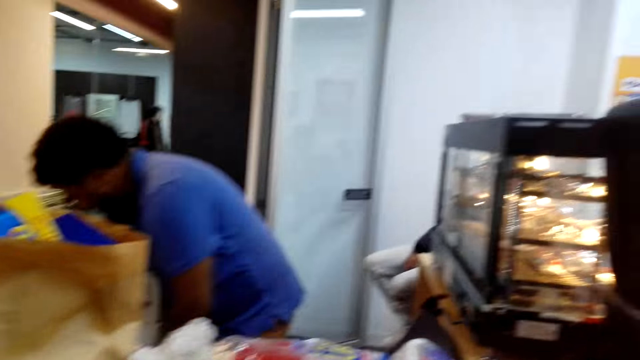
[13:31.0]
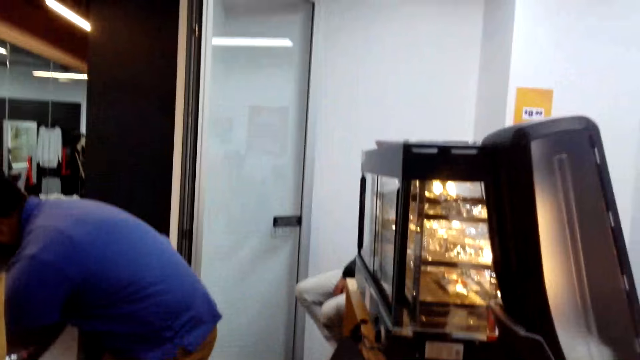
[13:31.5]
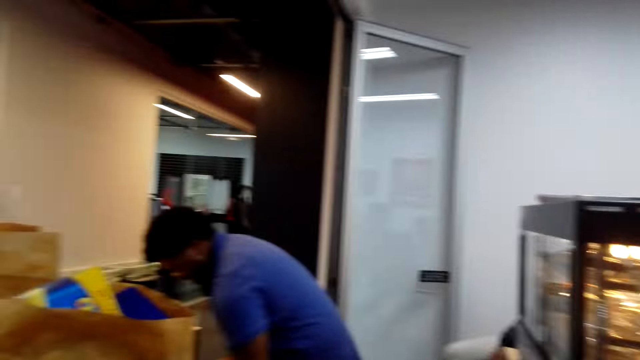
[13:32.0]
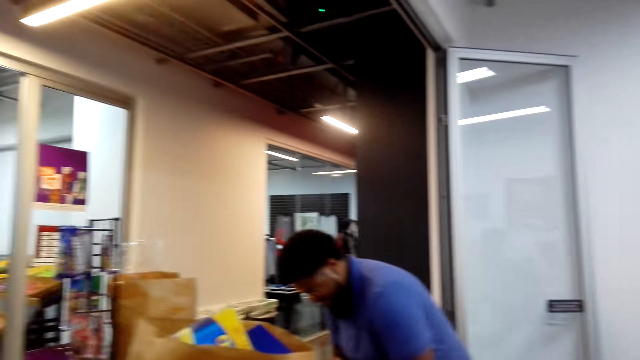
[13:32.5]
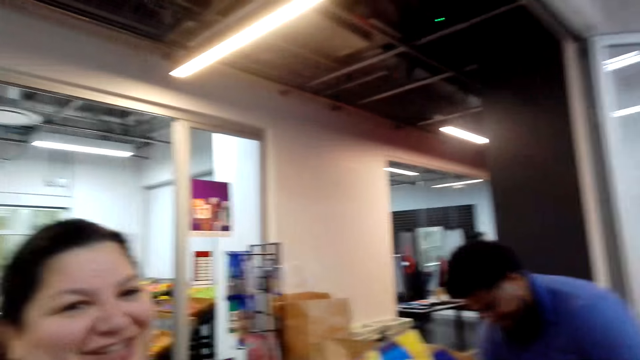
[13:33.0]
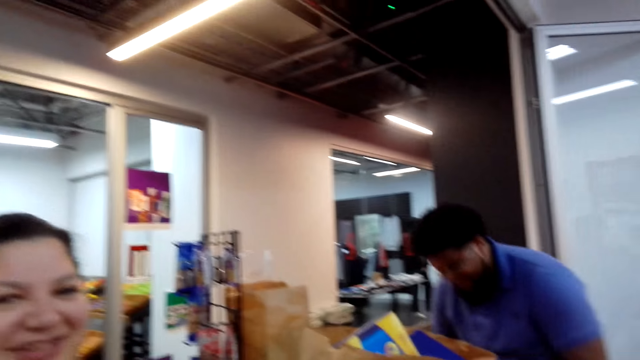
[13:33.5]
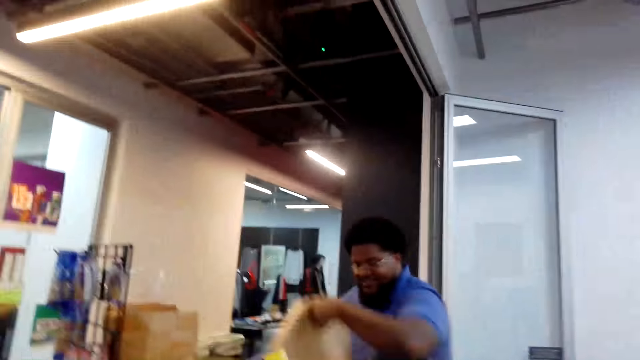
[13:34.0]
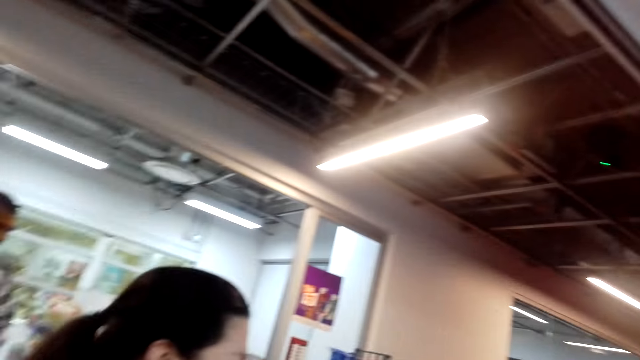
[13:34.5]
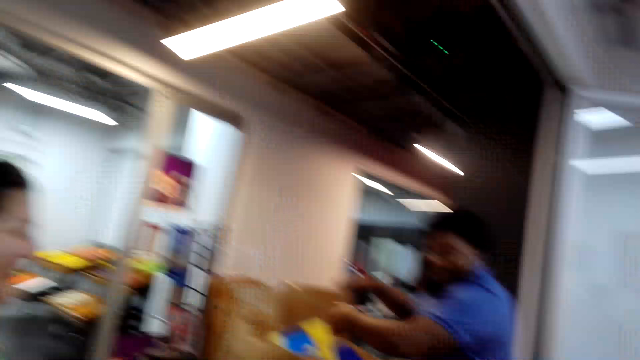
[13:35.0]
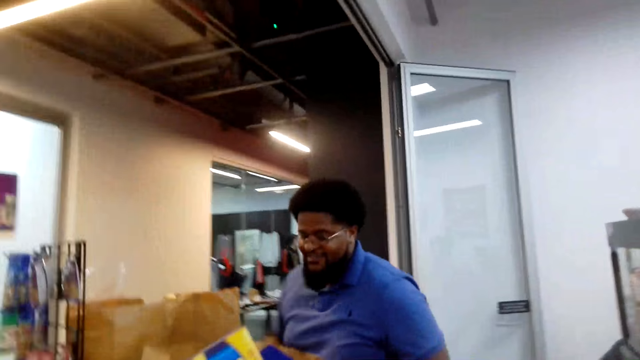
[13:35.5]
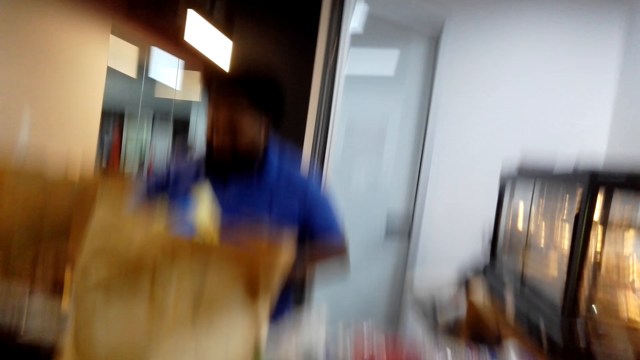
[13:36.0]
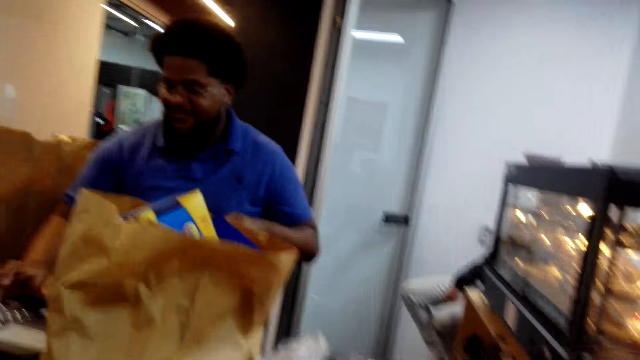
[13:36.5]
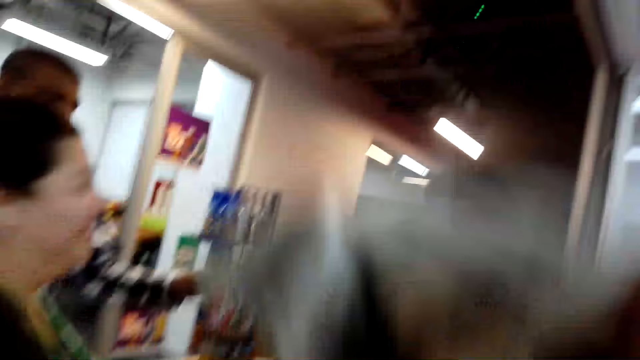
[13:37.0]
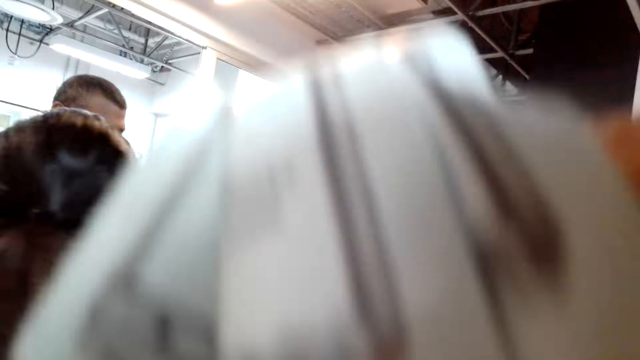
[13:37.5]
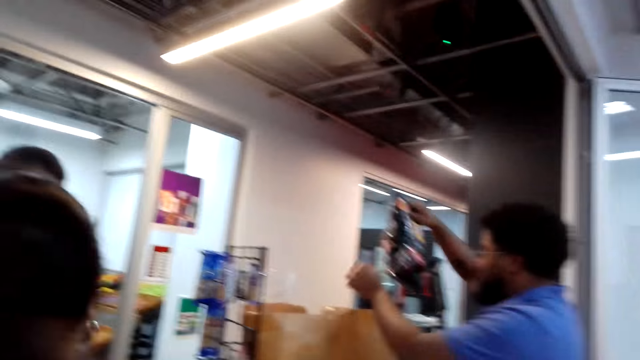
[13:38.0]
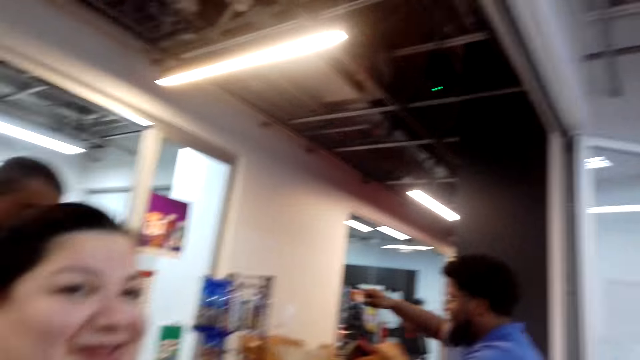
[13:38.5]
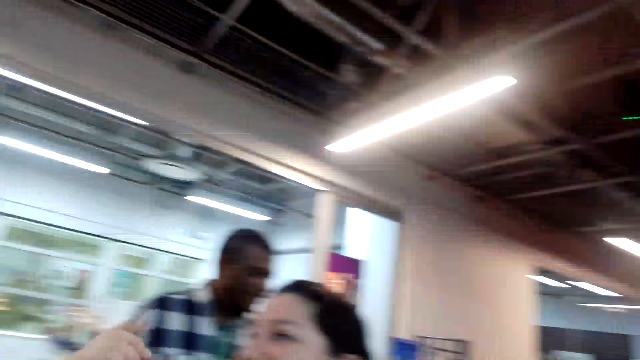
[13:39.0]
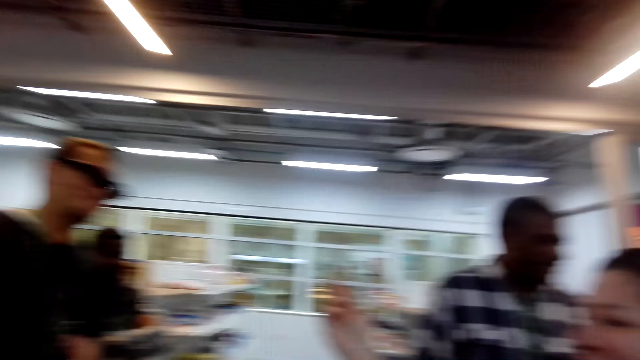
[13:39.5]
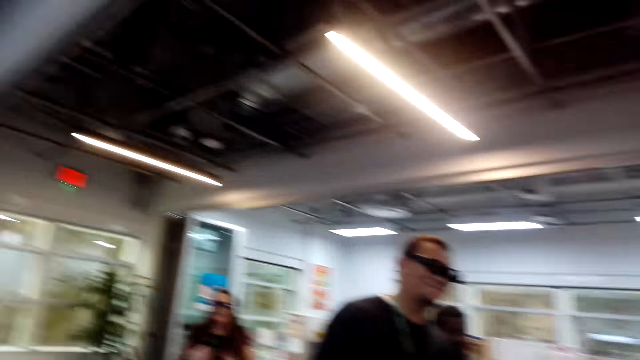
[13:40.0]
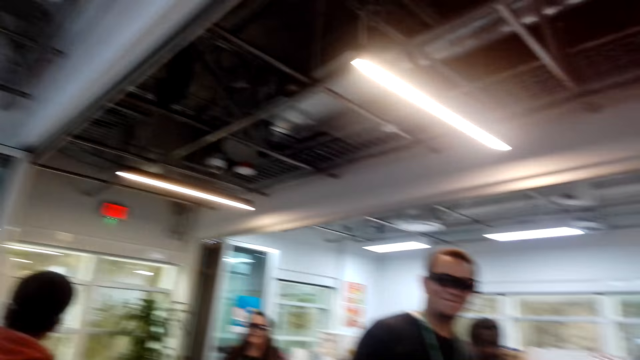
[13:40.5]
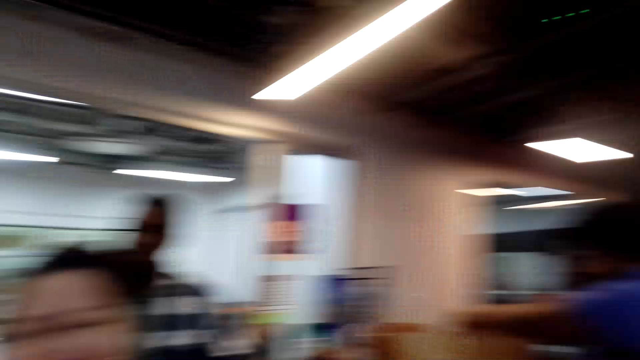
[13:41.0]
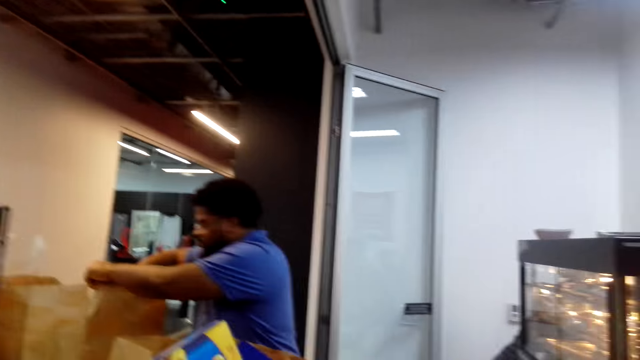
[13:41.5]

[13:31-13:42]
The camera wearer converses with a woman, takes the paper from the drawer, and looks around. They lift something. A man puts the lays in the paper. The camera wearer converses with the woman and looks around.

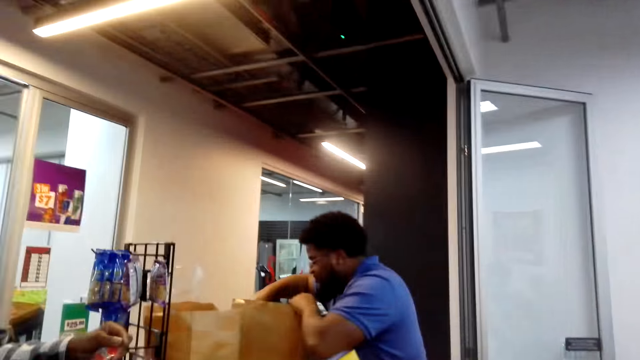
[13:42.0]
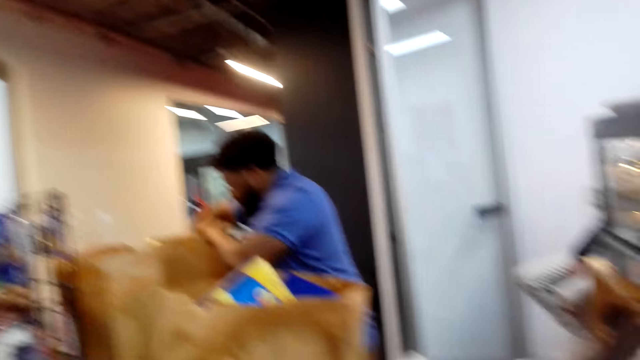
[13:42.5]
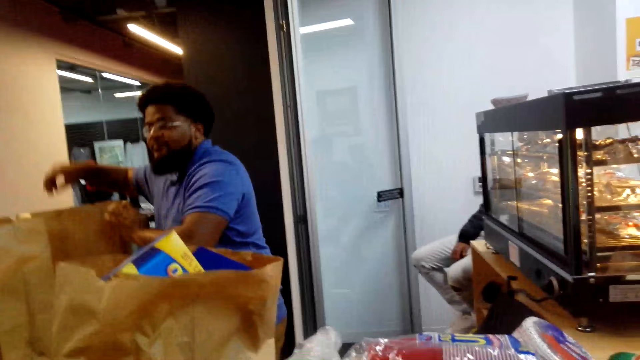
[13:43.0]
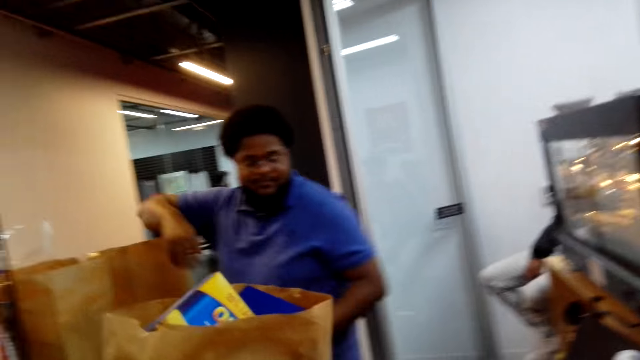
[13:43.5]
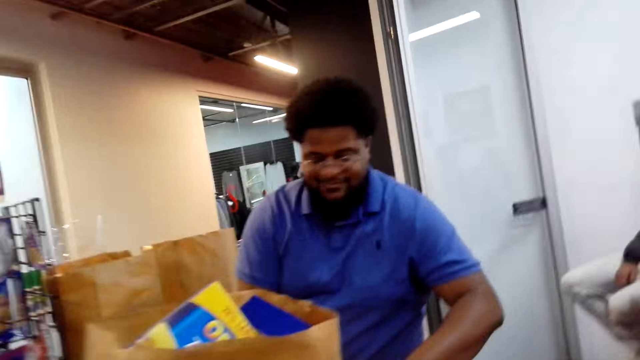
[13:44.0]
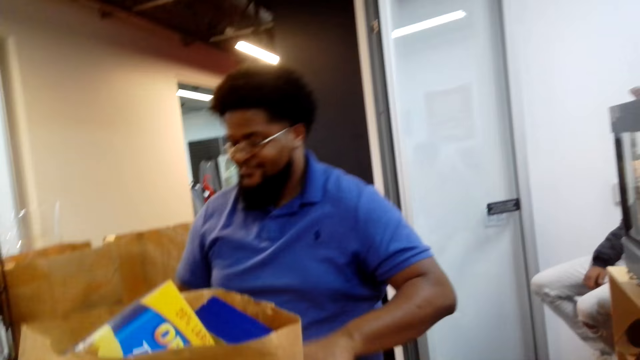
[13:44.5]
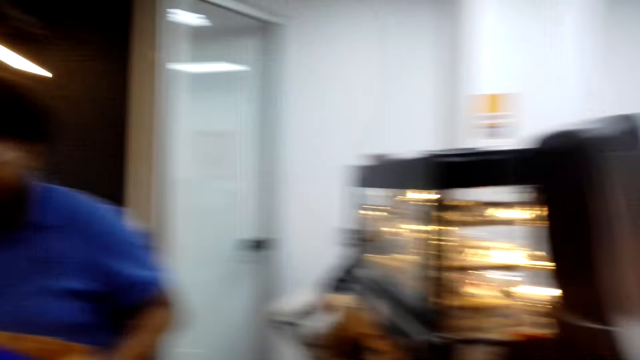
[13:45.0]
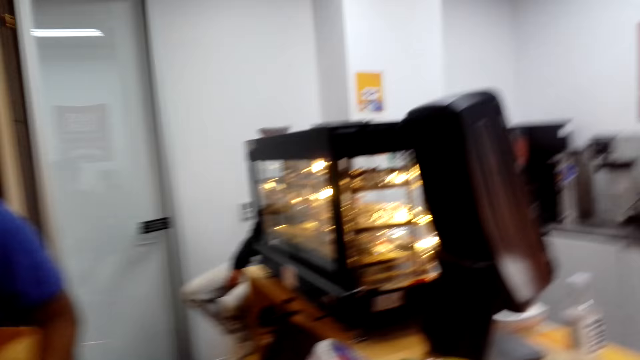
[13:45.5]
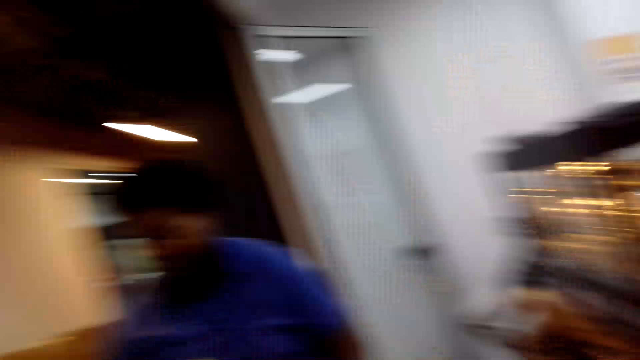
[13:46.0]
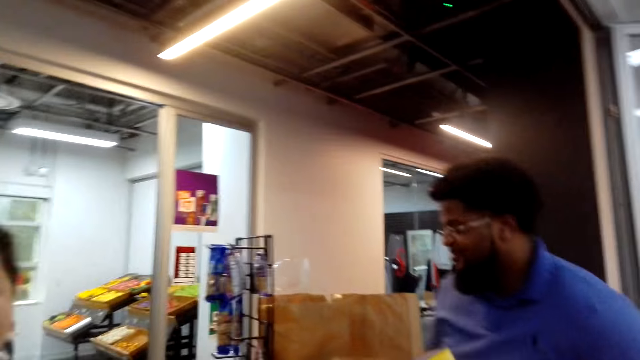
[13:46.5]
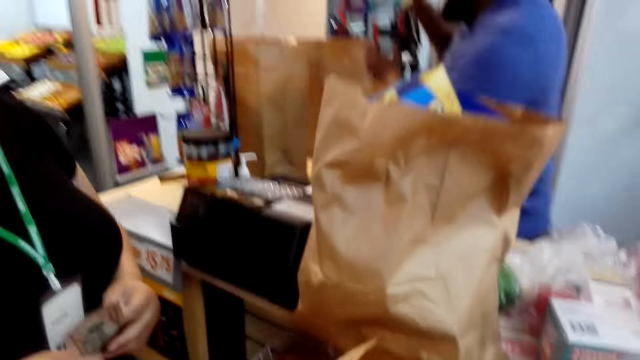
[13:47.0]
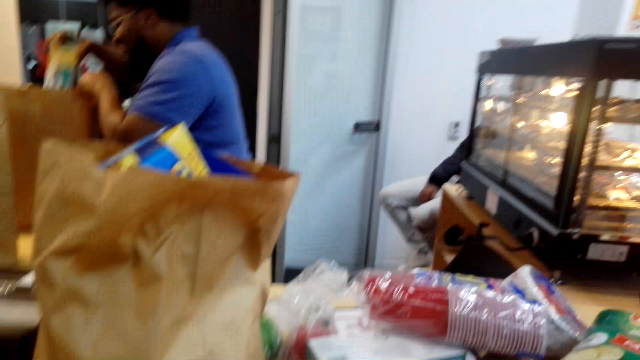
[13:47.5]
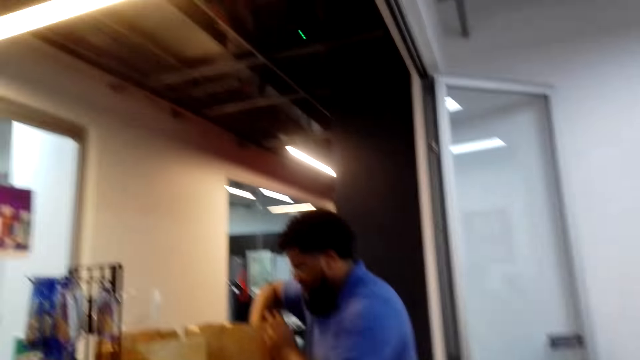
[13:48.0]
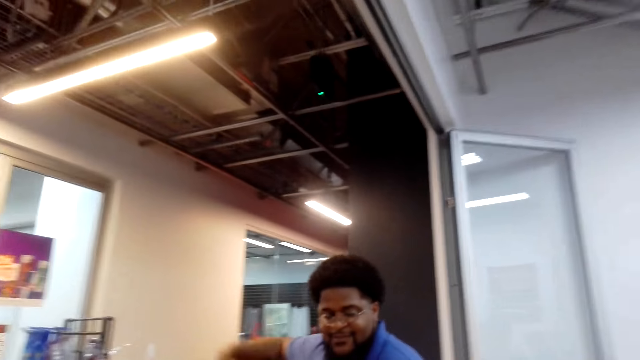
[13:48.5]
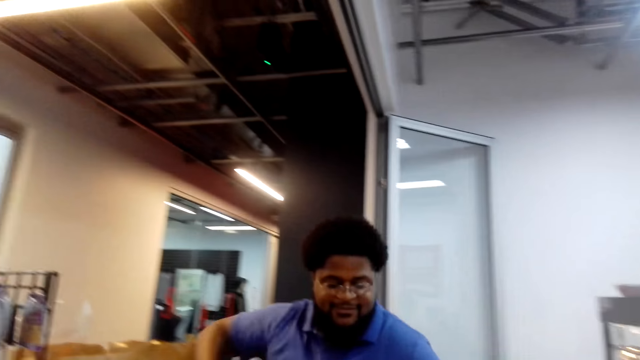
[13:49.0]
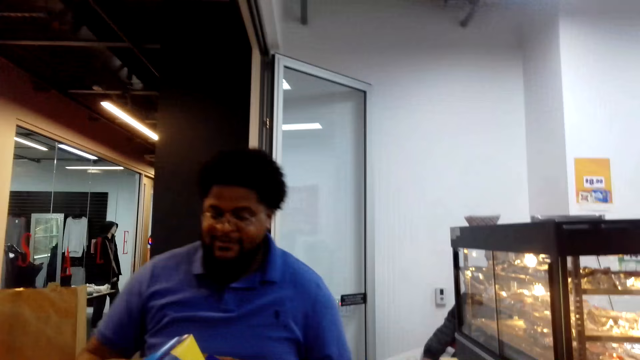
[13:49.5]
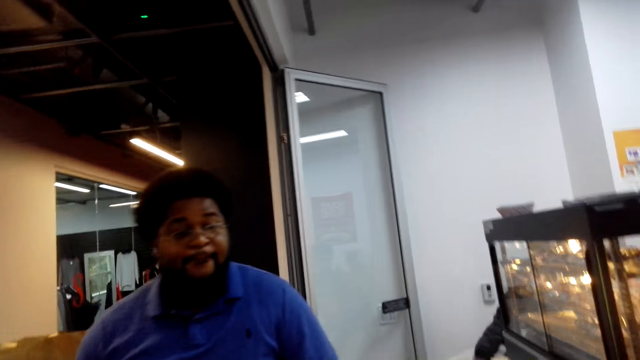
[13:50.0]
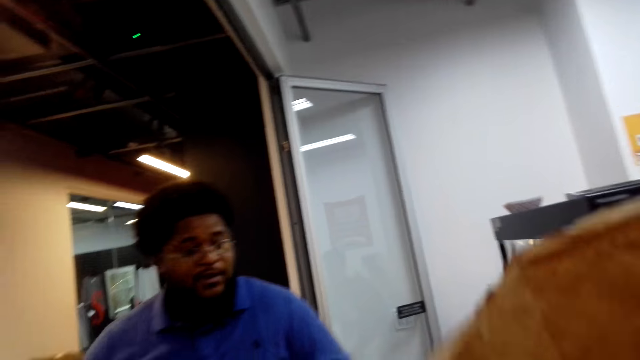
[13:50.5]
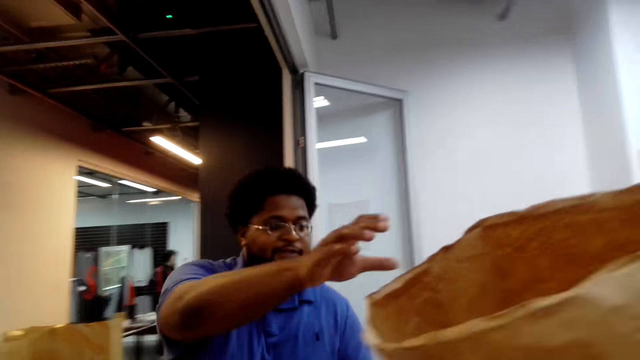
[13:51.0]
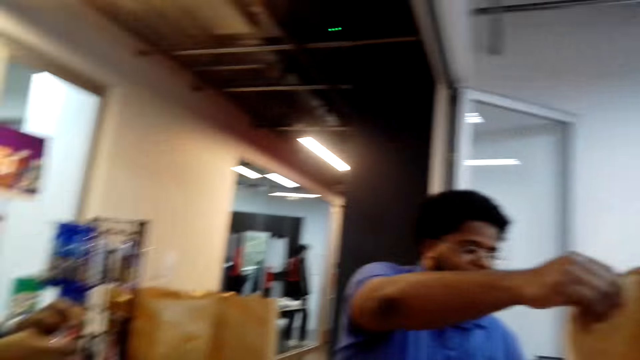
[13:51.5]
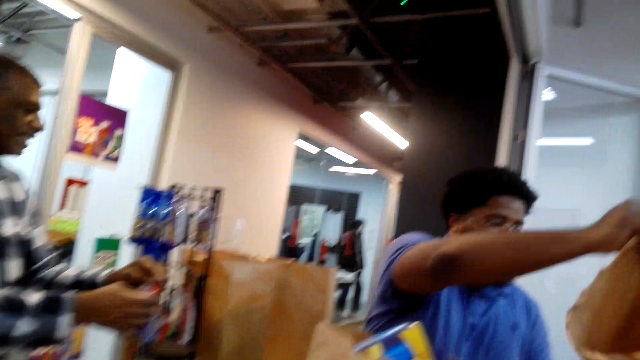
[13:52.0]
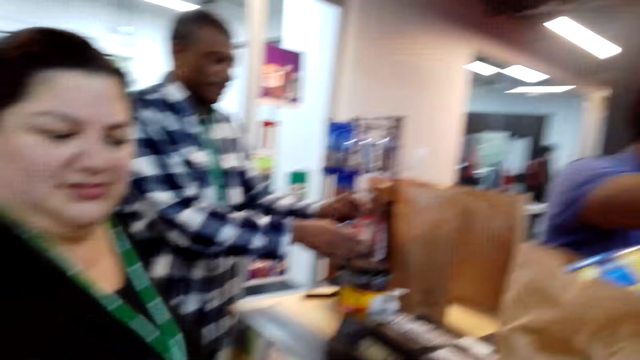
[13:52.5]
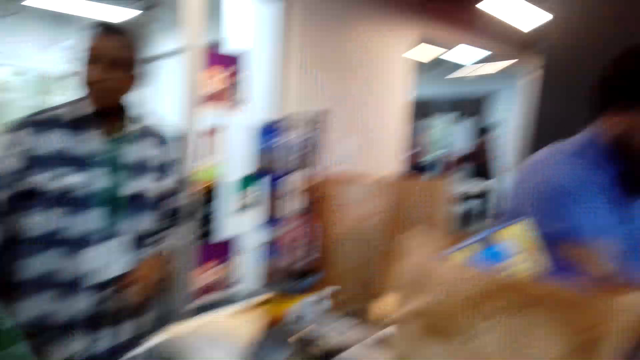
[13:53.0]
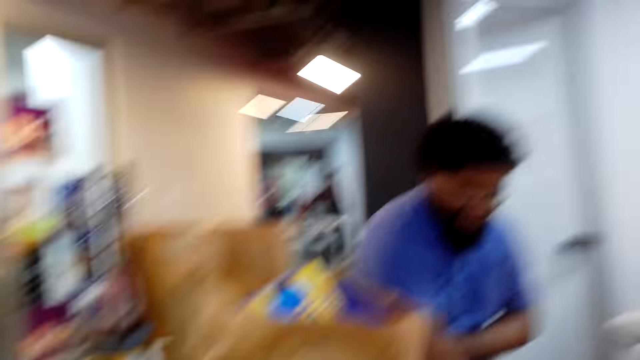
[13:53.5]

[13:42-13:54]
A man makes a step. The camera wearer looks around. They look around again. The man fixes something on the brown bag and makes a step. The camera wearer converses with the man. The man picks up the brown bag. The camera wearer gives the paper to another man, looks around, and converses with a woman.
